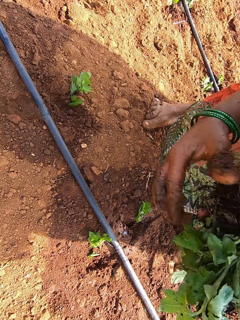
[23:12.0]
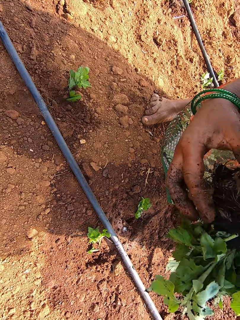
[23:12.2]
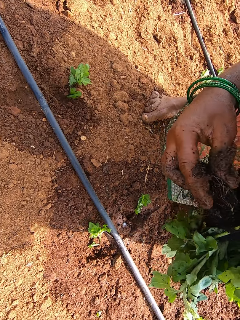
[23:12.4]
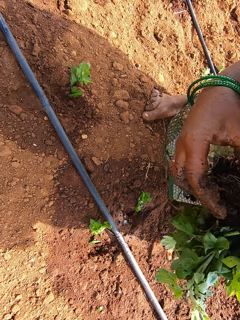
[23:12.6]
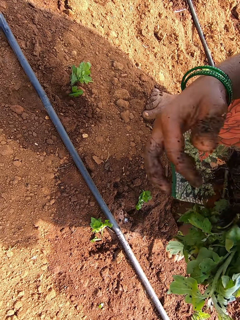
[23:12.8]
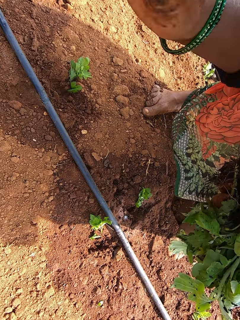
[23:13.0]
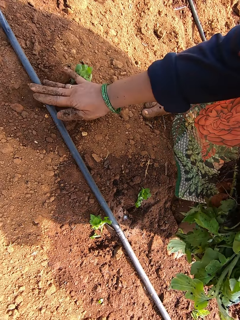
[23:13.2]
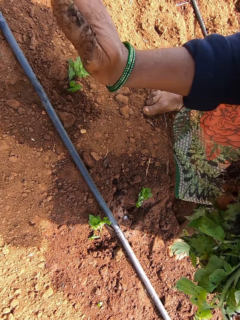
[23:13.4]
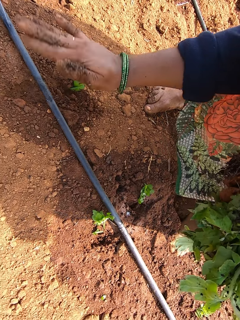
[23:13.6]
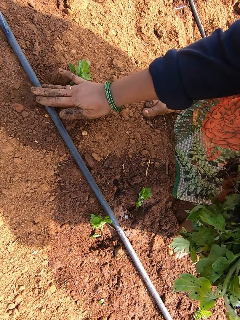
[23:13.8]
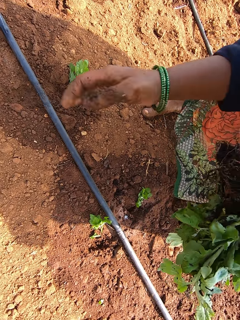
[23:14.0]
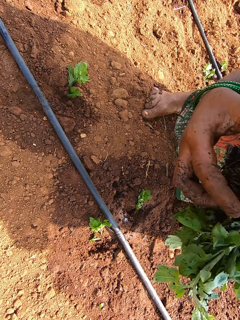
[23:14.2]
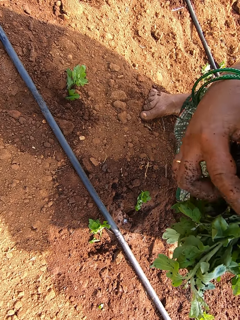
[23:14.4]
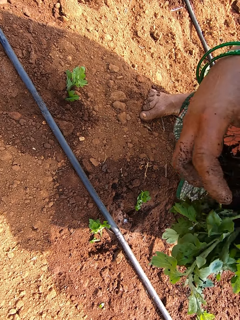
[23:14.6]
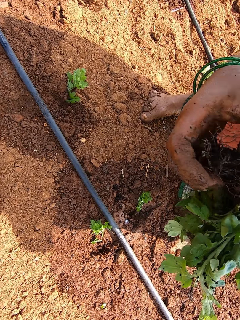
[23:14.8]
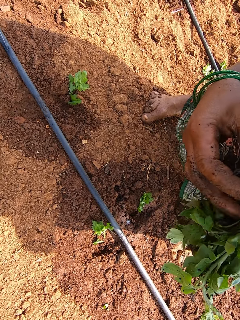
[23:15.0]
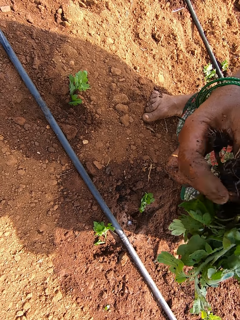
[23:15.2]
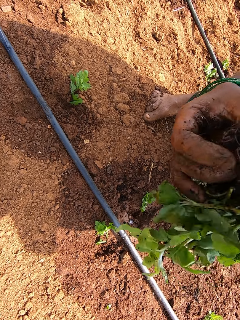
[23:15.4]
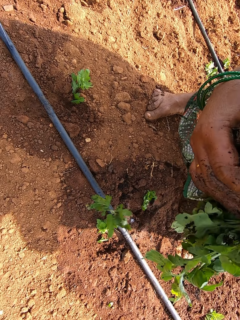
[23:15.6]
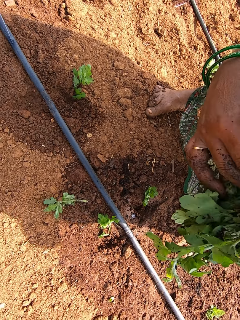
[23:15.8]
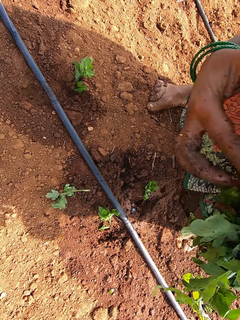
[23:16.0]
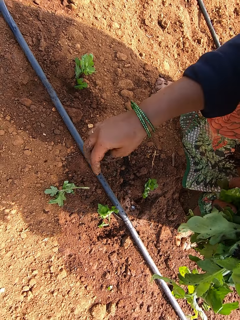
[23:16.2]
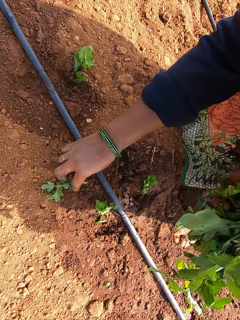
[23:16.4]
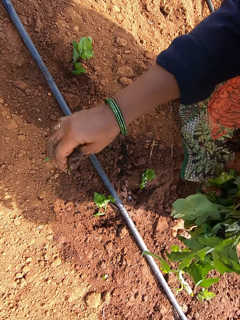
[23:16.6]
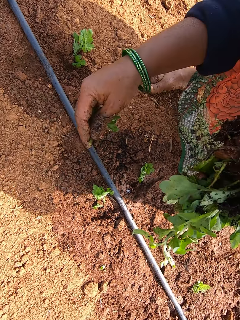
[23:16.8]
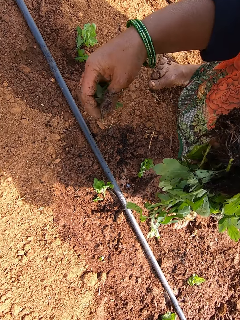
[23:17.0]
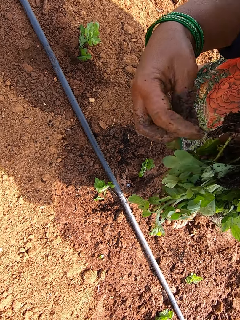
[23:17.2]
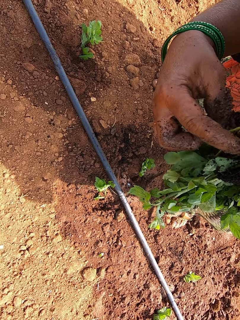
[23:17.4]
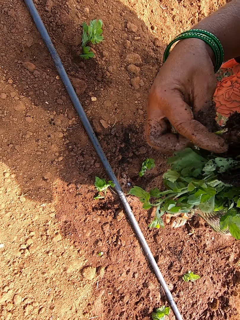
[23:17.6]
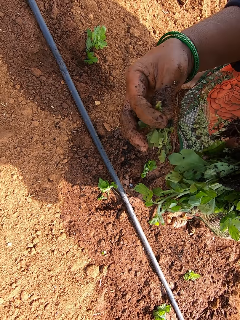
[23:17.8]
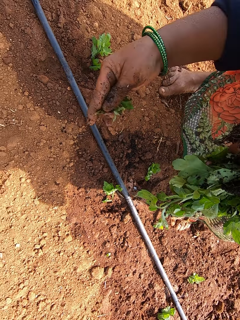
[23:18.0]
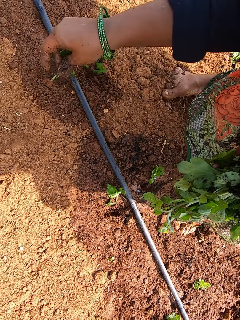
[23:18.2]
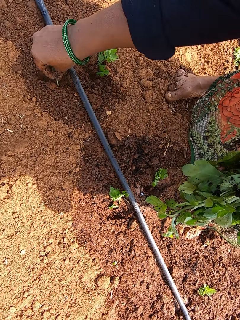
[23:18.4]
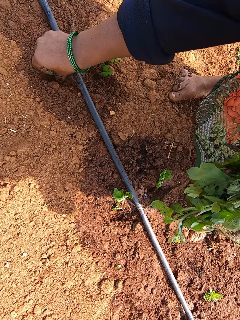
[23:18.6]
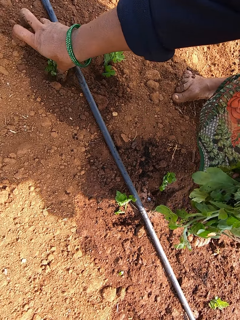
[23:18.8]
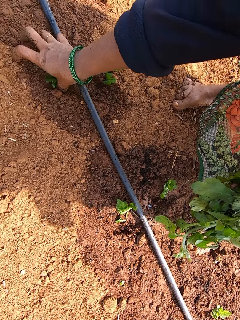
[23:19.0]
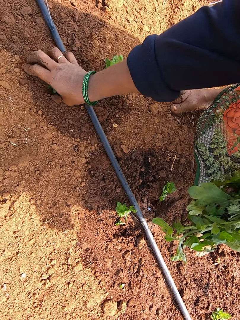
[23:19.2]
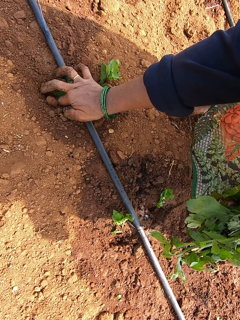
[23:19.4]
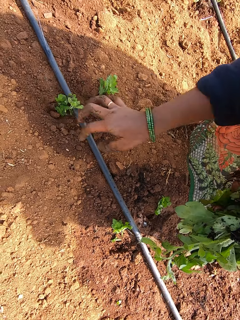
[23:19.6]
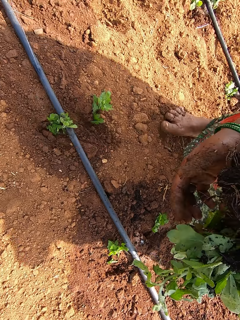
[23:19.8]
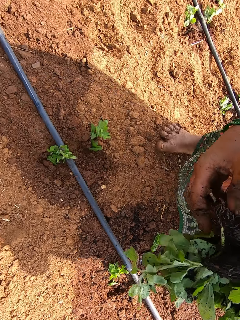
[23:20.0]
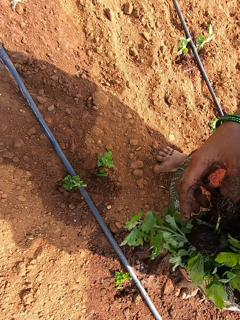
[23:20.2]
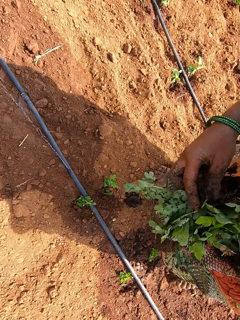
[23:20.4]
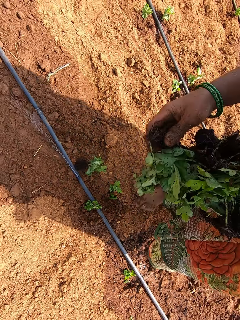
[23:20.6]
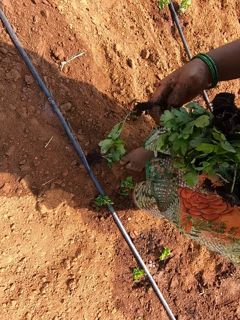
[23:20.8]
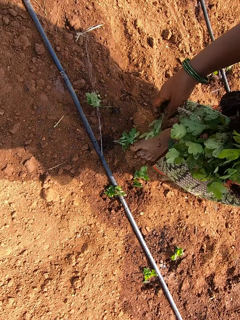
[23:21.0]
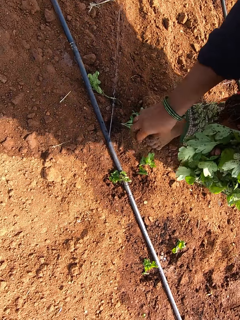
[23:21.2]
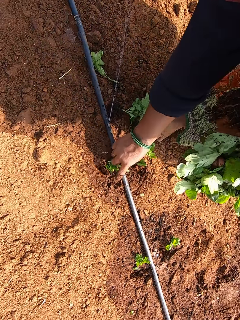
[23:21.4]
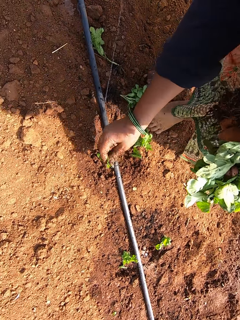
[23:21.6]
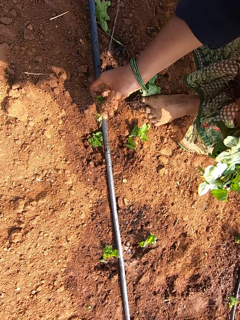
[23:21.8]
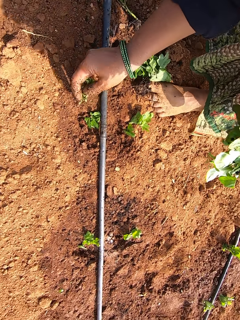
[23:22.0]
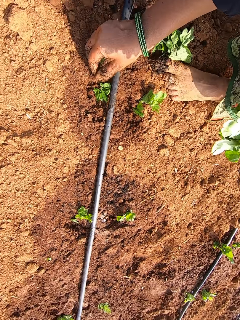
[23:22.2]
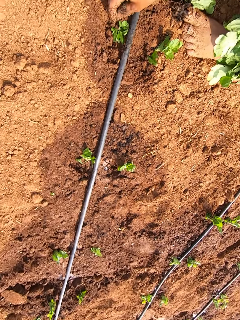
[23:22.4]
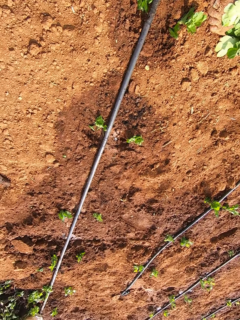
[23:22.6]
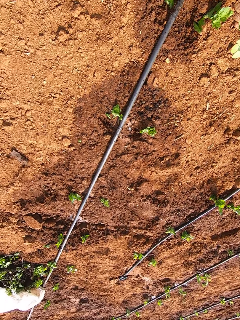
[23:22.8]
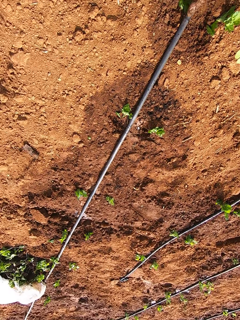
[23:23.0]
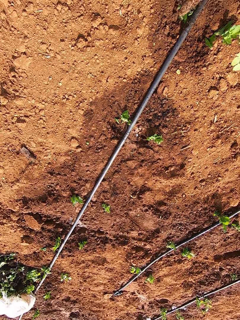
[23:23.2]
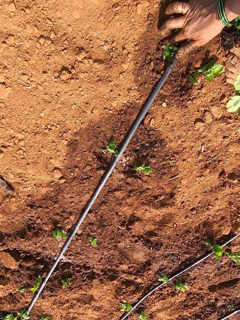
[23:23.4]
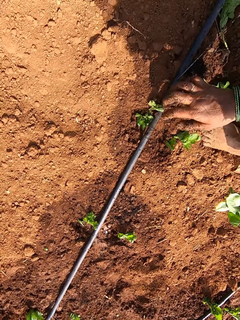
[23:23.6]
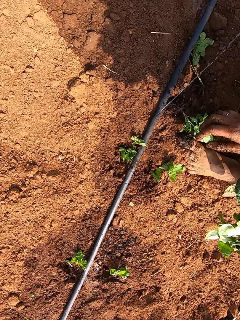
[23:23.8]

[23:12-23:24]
The camera wearer touches the seedlings in her left hand with her right hand. She hits the plant on the ground with her right hand. She touches the seedlings in her left hand with her right hand. She picks a seedling from the ground with her right hand. She puts the seedling with the other seedlings in her left hand. She picks some seedlings from the seedlings in her right hand. She plants the seedling on the field with her right hand. She picks the seedling from the ground with her right hand. She plants the seedling on the field with her right hand.

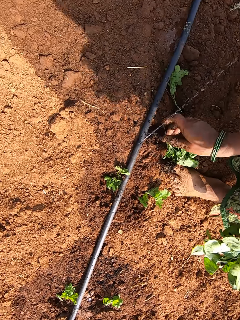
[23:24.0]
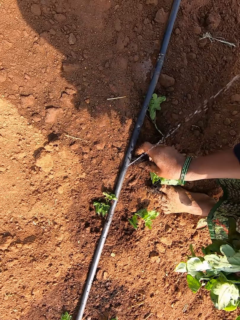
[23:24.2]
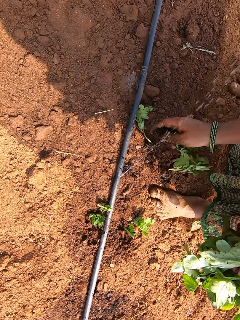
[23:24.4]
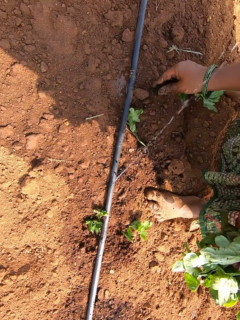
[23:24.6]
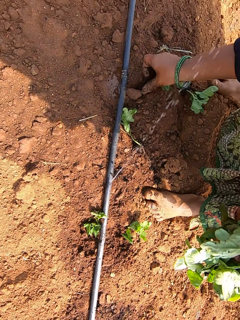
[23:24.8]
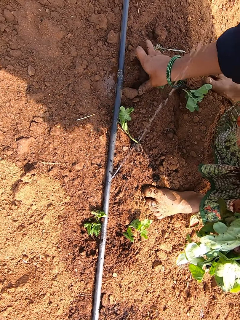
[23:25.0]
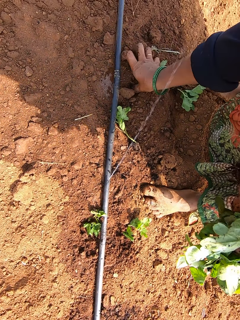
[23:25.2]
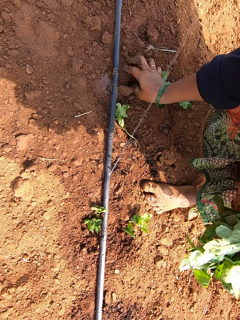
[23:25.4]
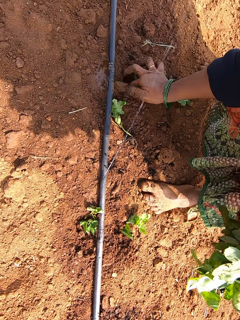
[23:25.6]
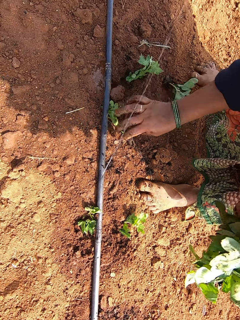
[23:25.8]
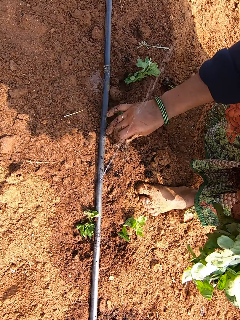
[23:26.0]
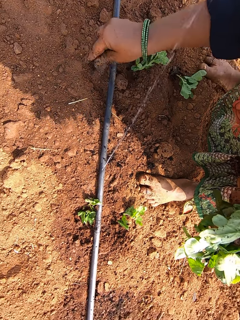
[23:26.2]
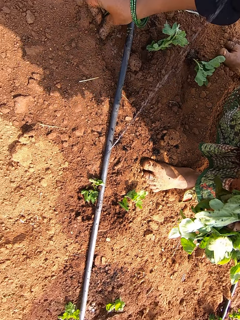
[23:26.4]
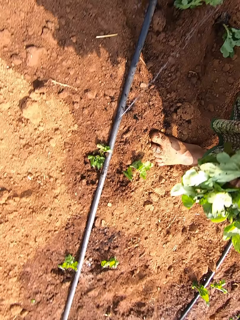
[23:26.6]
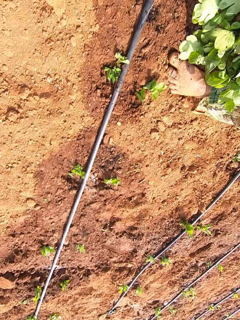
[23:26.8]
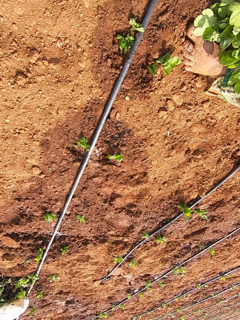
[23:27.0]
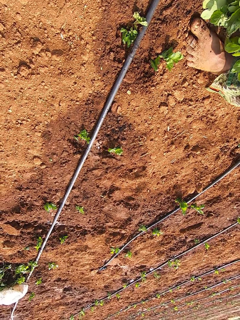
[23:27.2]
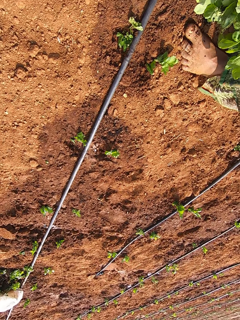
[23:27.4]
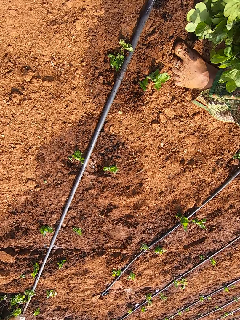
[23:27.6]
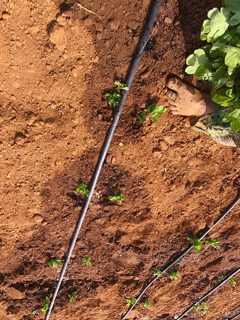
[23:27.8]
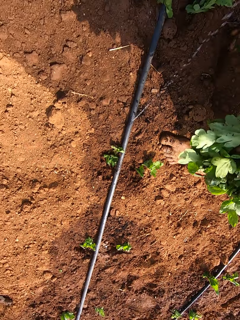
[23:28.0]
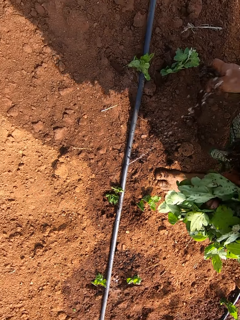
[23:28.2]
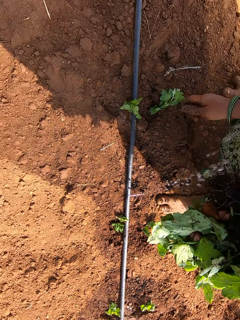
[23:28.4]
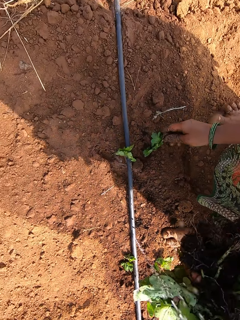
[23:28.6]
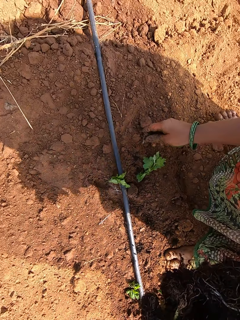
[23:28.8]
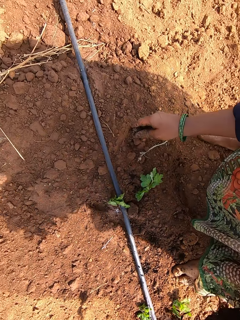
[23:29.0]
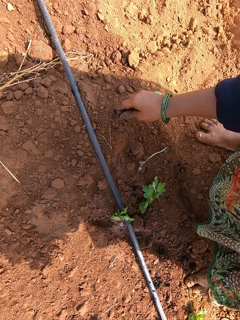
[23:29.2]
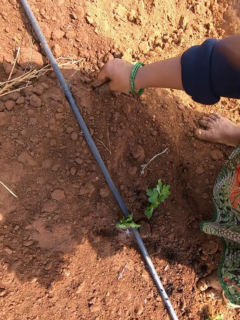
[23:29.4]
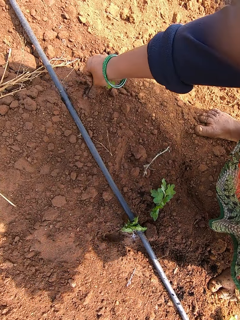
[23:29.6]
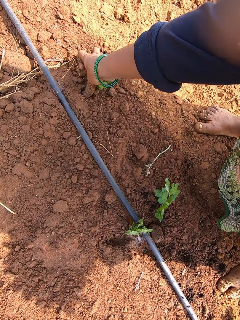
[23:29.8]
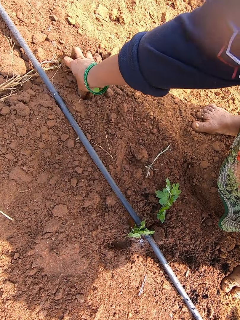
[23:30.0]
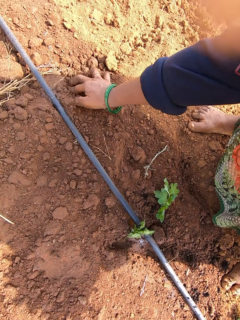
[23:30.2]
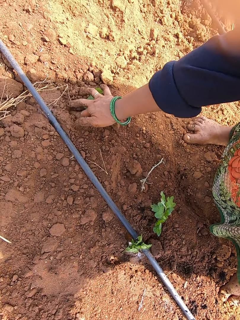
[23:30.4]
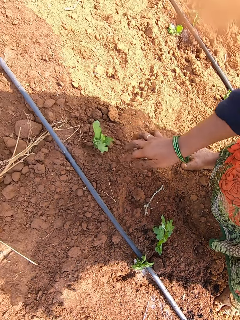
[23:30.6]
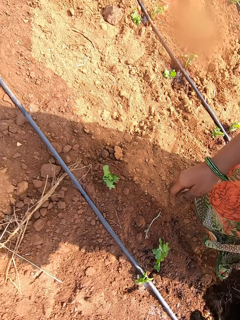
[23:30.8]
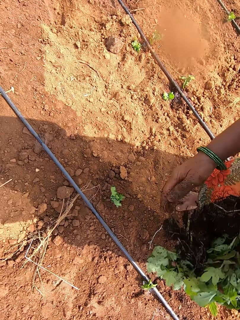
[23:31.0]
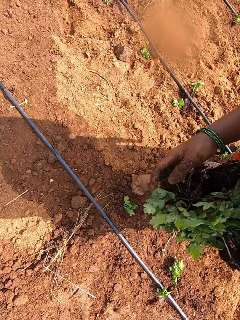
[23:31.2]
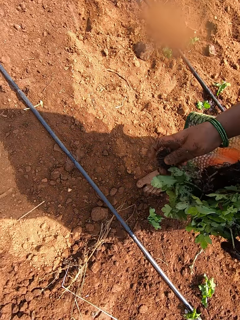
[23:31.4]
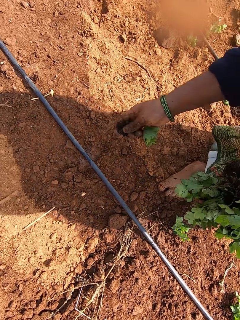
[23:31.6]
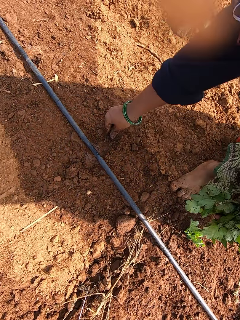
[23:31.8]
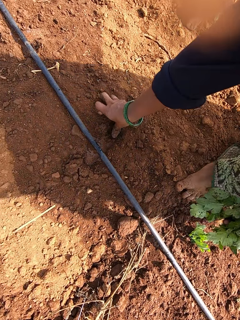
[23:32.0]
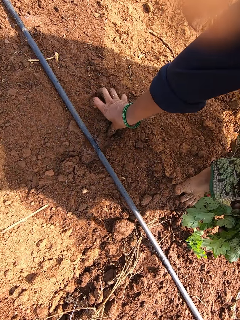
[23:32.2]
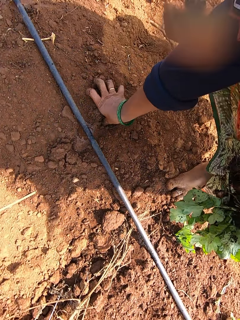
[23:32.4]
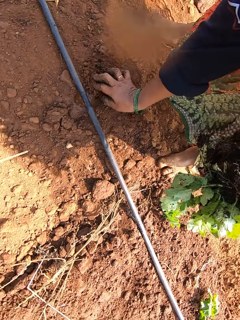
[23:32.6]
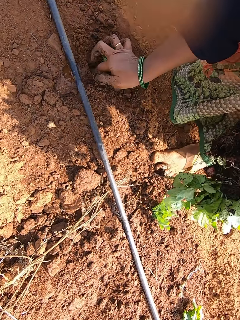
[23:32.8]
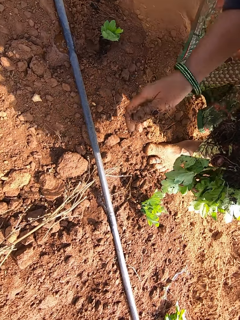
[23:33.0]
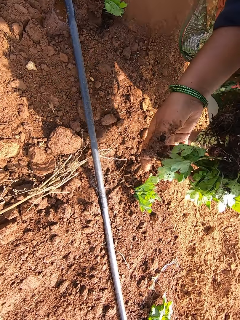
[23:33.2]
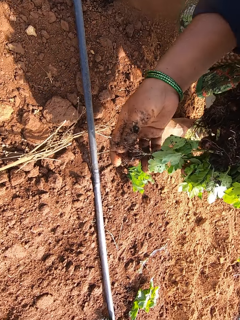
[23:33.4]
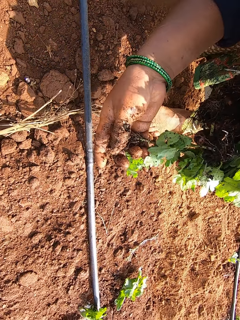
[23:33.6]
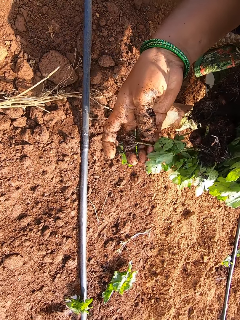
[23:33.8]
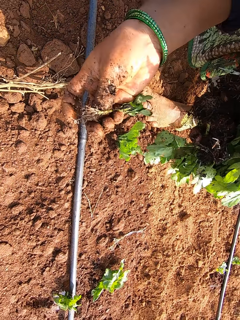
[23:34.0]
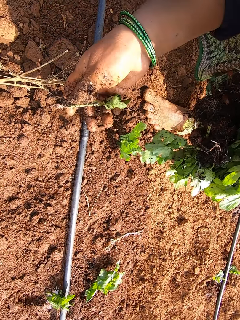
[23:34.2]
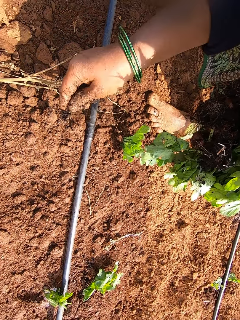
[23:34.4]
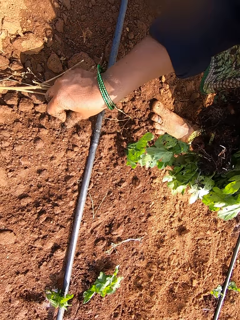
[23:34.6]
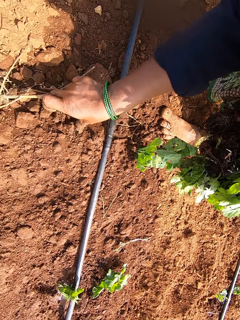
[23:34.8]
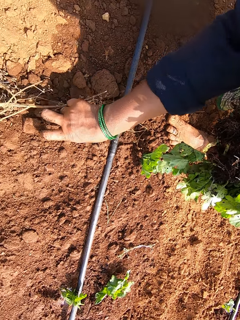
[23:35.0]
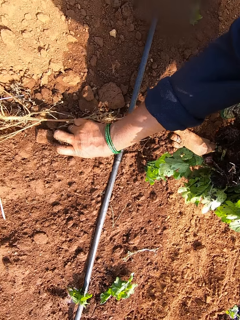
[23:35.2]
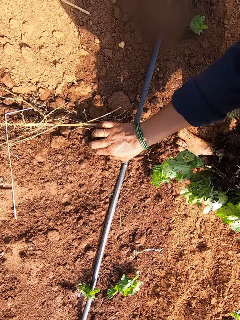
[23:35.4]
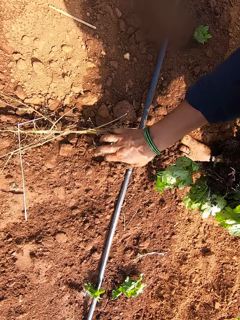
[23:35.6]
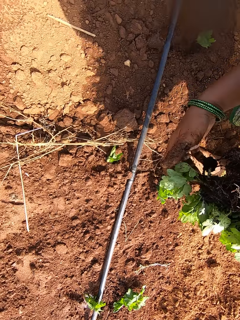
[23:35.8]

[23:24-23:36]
The camera wearer picks the seedling from the ground with her right hand. She plants the seedling on the field with her right hand. She picks the seedling from the ground with her right hand. She plants the seedling on the field with her right hand. She plants the seedling on the field with her right hand again. She picks a seedling from her left hand with her right hand. She plants the seedling on the field with her right hand. She picks a seedling from her left hand with her right hand. She plants the seedling on the field with her right hand.
